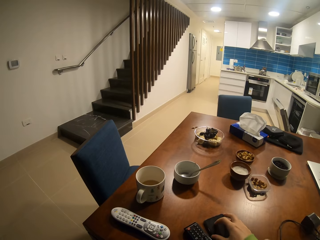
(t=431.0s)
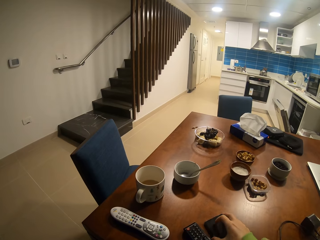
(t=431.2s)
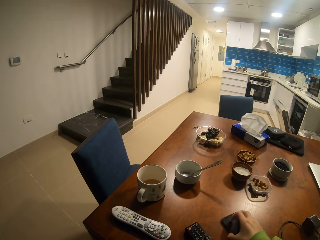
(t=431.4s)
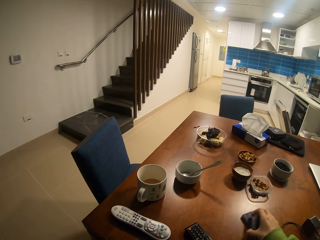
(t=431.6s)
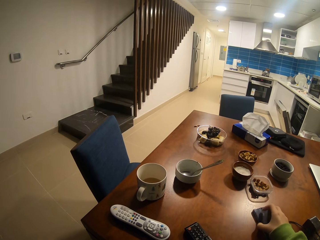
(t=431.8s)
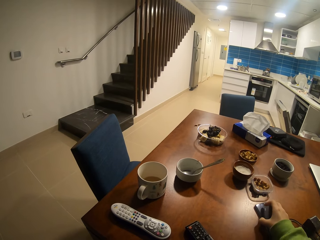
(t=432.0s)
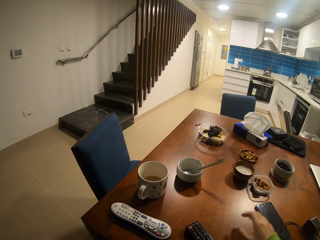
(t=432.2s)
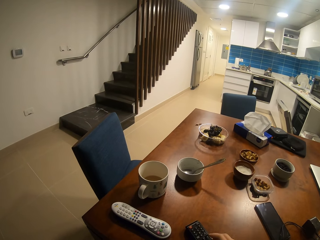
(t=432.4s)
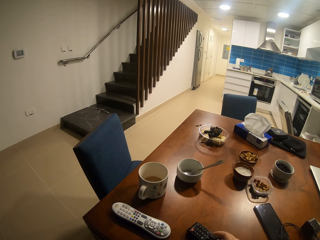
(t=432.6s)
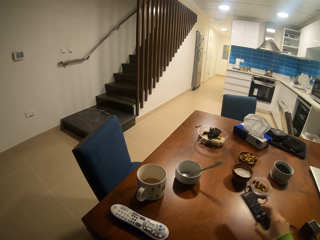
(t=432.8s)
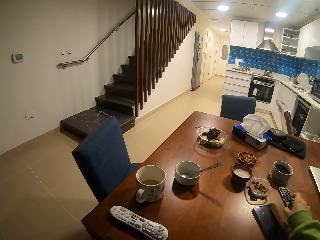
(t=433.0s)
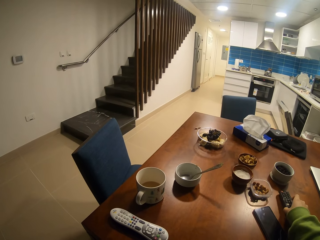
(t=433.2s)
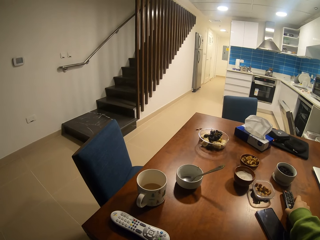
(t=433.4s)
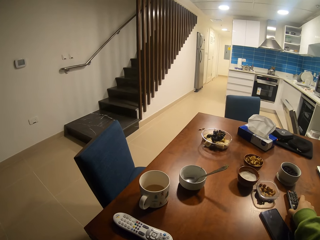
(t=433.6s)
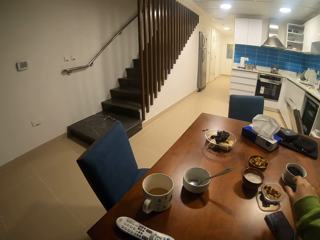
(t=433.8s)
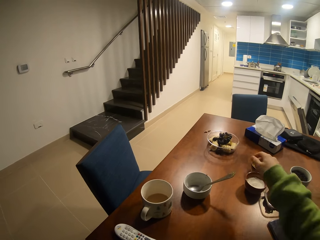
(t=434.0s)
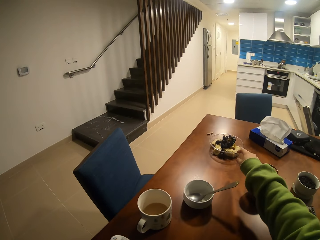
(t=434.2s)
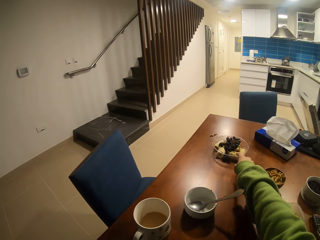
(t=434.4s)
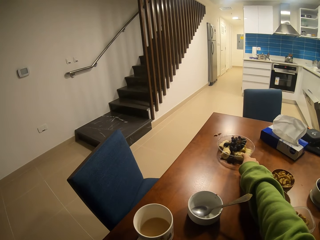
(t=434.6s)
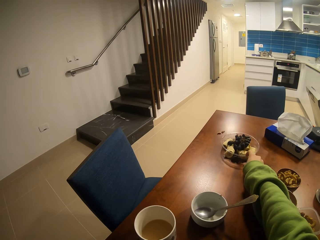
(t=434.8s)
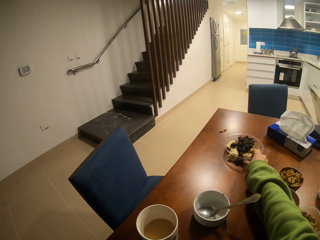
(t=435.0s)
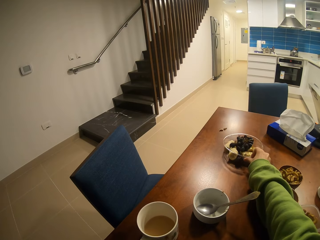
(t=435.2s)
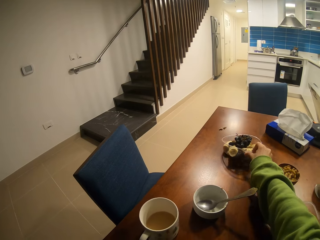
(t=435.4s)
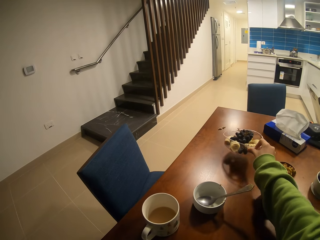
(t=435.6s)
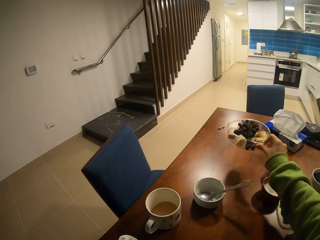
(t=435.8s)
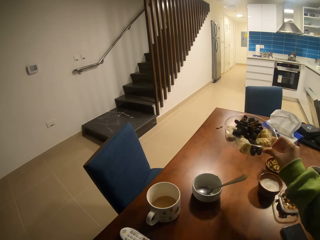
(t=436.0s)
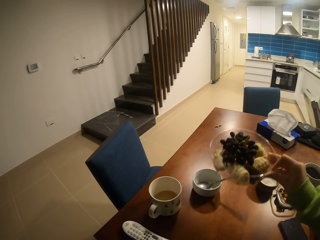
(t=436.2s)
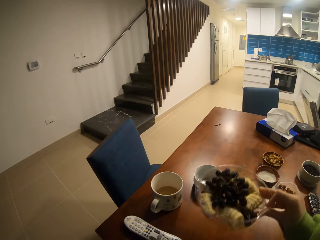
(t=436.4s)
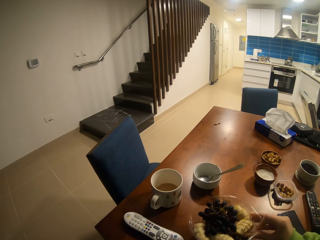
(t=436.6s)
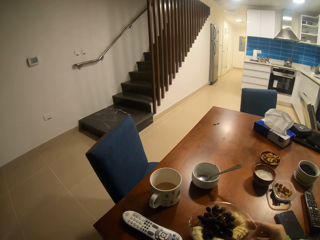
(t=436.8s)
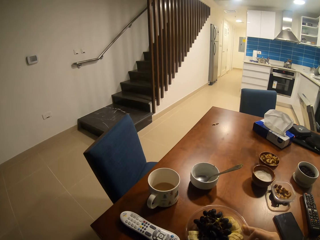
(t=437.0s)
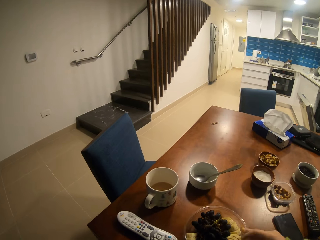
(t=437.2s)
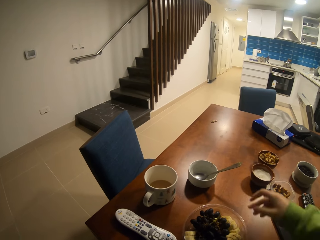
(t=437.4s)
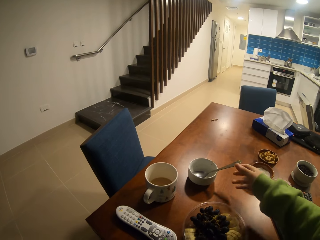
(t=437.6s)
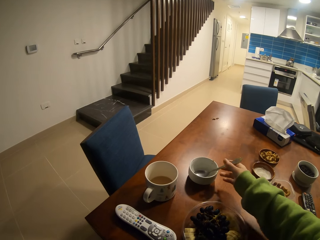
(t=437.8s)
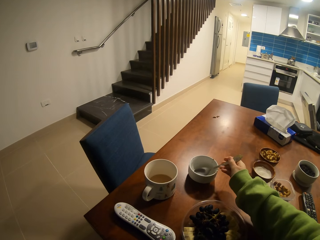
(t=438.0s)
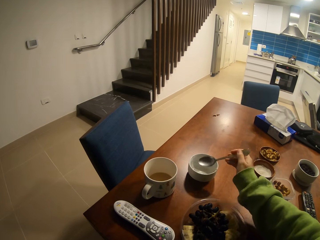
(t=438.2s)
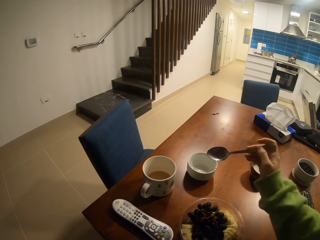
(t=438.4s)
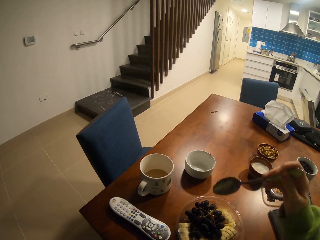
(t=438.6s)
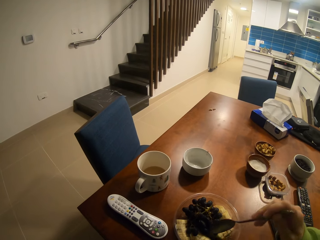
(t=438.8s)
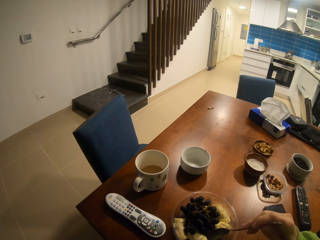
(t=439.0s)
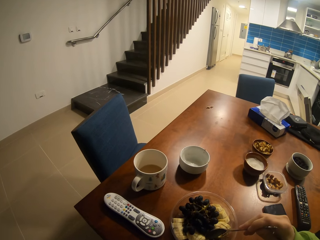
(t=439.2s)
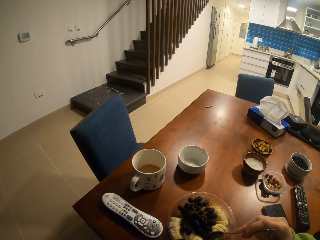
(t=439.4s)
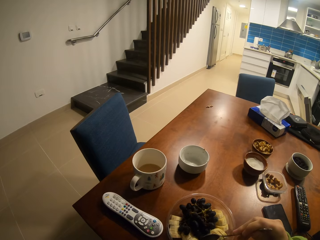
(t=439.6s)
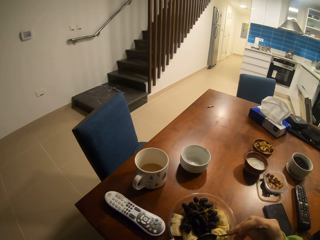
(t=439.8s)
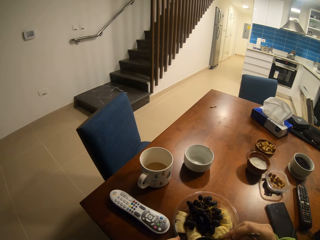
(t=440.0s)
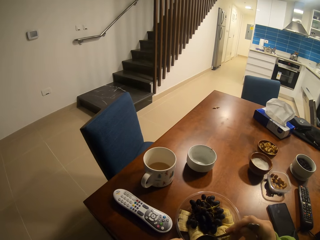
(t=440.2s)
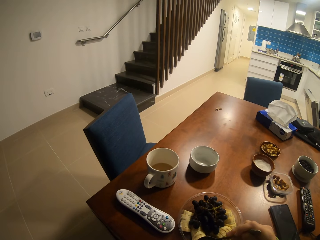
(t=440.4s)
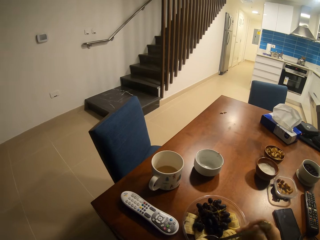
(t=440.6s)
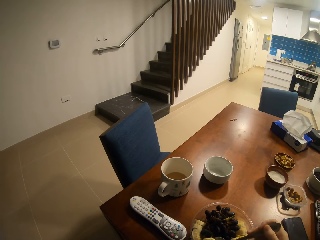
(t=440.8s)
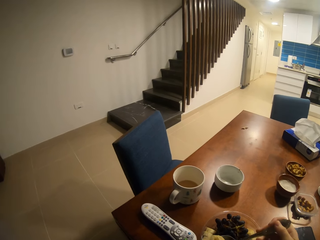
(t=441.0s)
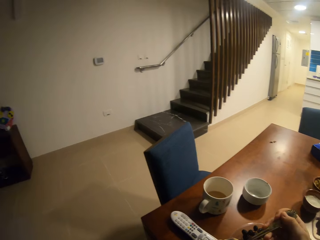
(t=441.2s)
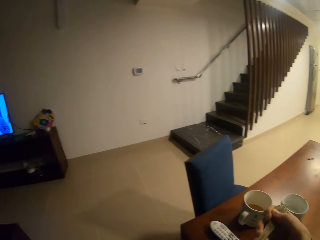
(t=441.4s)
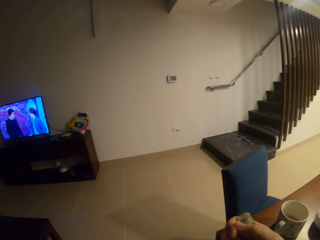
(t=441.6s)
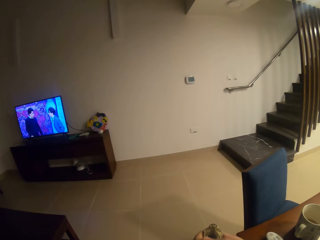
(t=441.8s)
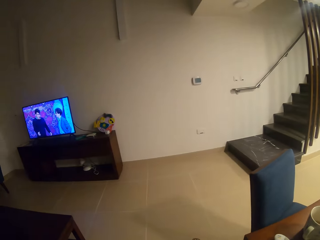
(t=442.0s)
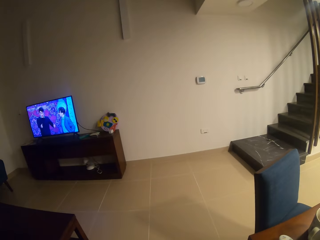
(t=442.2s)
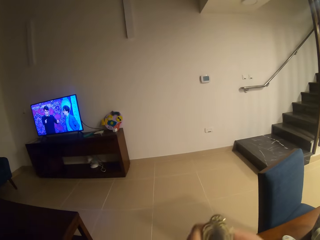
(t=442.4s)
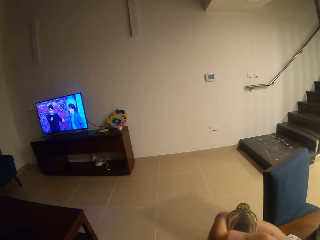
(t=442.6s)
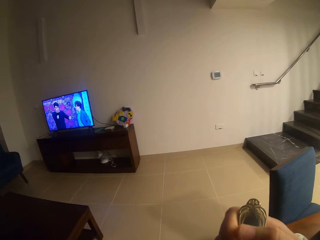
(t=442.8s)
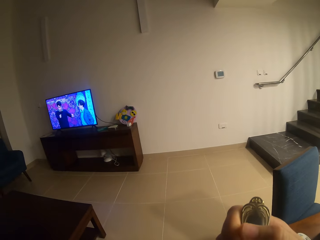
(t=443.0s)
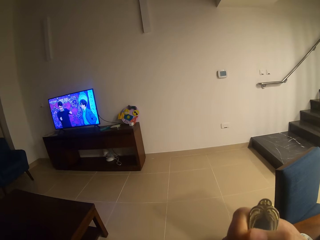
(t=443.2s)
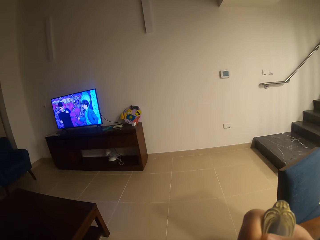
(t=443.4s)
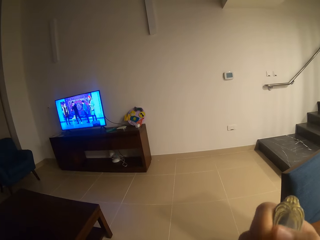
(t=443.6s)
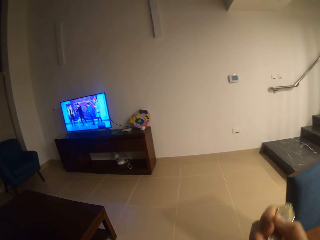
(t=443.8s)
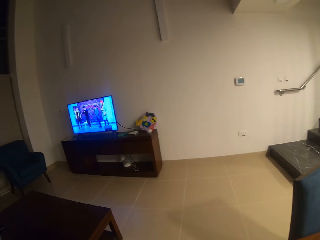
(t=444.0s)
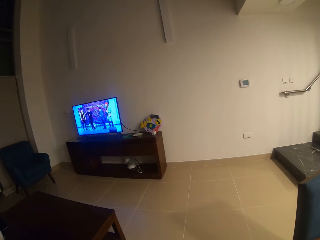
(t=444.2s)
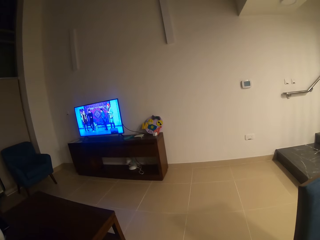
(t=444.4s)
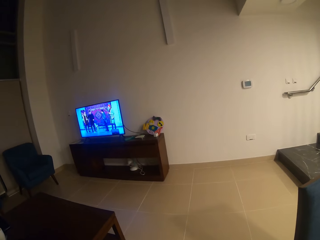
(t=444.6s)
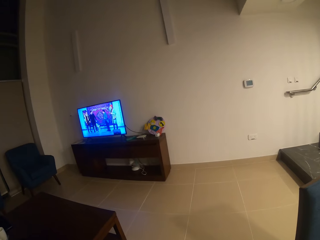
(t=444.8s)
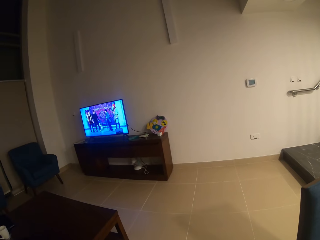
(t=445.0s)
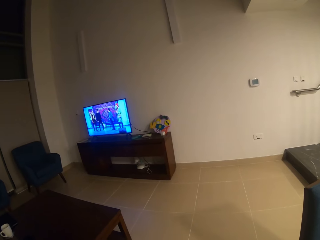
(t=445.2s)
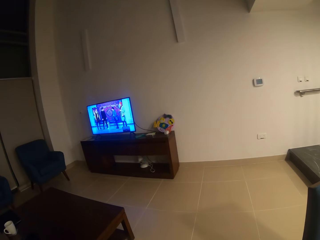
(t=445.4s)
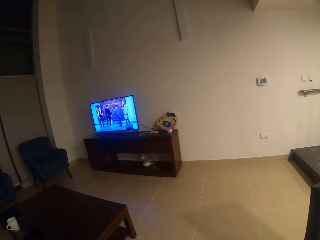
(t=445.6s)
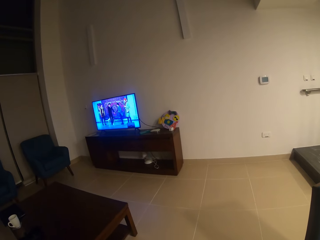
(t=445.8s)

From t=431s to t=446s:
The camera wearer slides the phone on the table. They place the remote on the table. They take the bowl of fruits. They pick a spoon. They eat the fruits. They are watching the television.

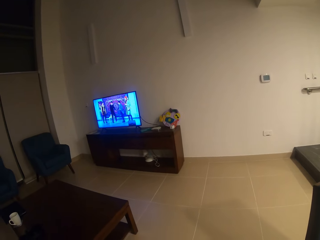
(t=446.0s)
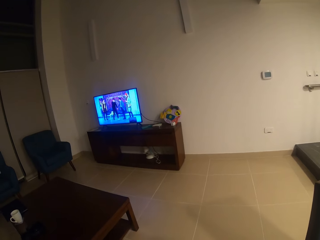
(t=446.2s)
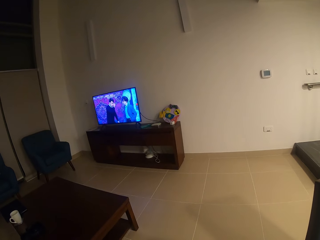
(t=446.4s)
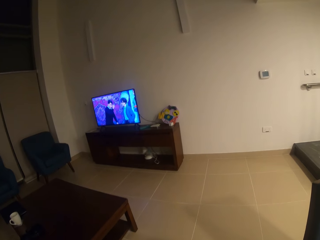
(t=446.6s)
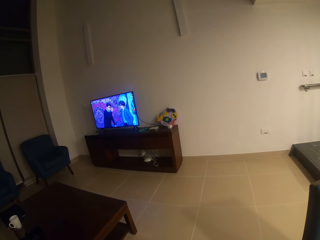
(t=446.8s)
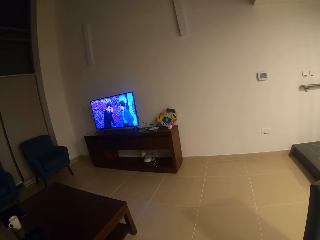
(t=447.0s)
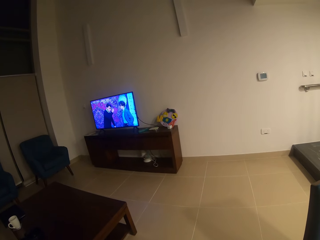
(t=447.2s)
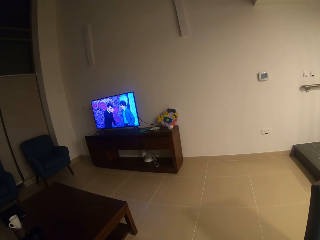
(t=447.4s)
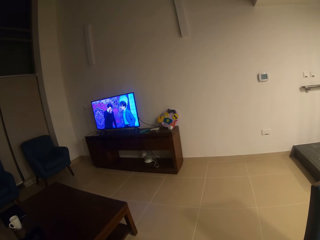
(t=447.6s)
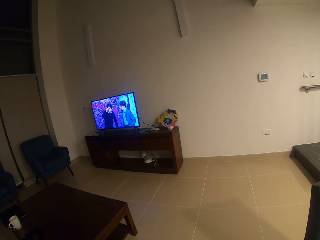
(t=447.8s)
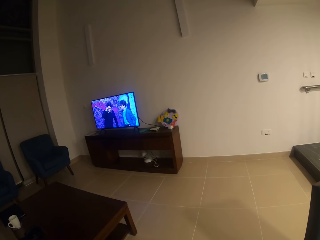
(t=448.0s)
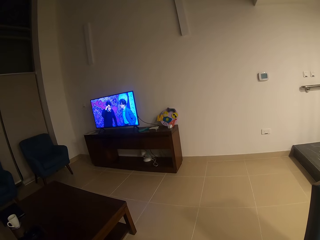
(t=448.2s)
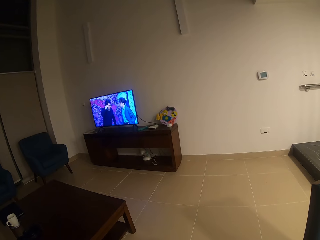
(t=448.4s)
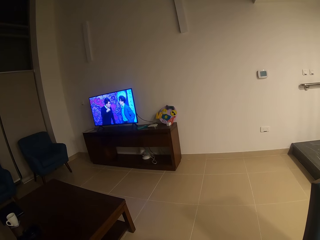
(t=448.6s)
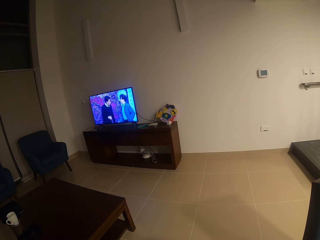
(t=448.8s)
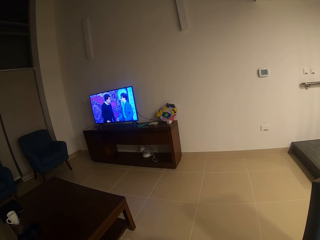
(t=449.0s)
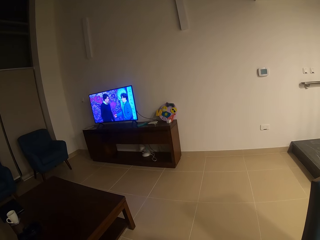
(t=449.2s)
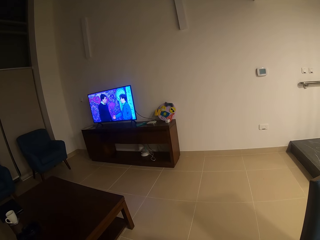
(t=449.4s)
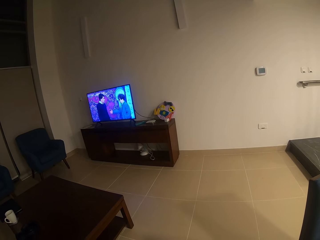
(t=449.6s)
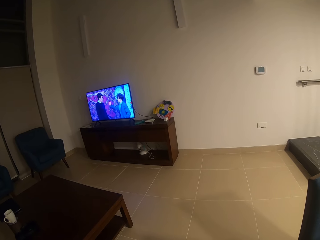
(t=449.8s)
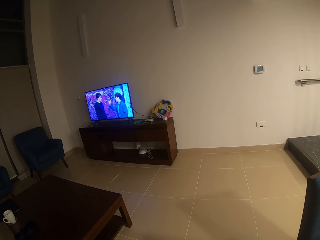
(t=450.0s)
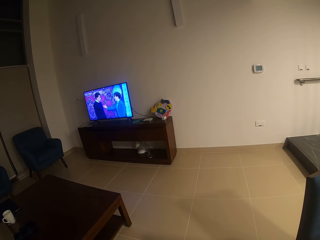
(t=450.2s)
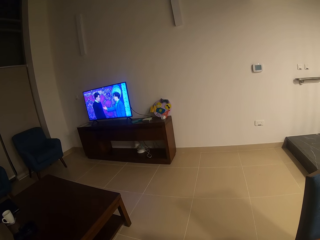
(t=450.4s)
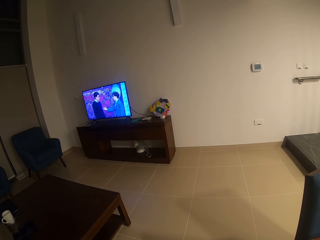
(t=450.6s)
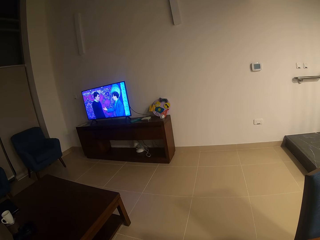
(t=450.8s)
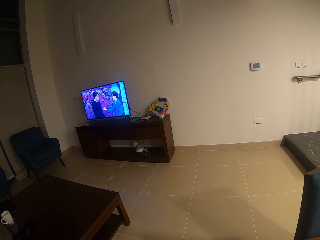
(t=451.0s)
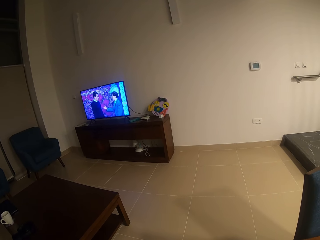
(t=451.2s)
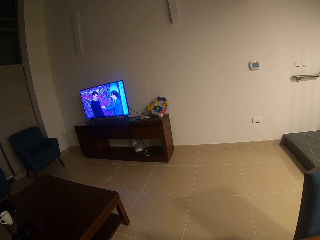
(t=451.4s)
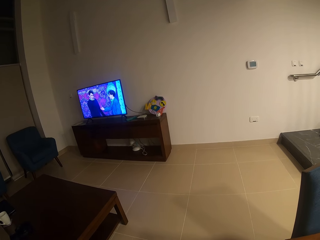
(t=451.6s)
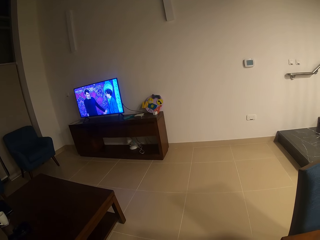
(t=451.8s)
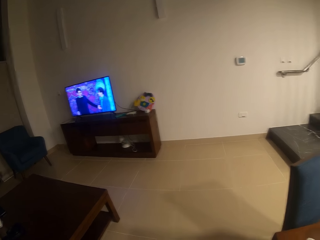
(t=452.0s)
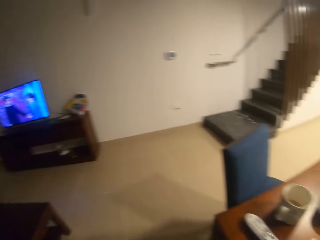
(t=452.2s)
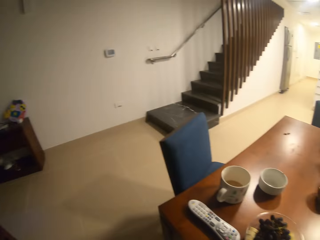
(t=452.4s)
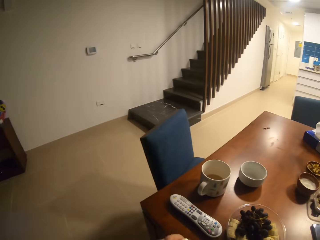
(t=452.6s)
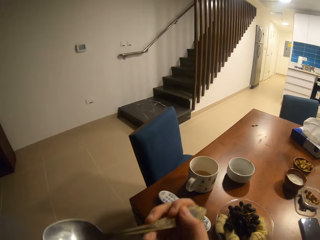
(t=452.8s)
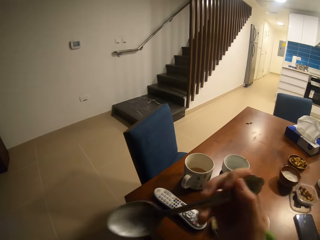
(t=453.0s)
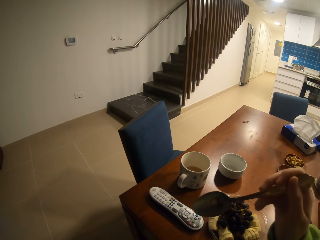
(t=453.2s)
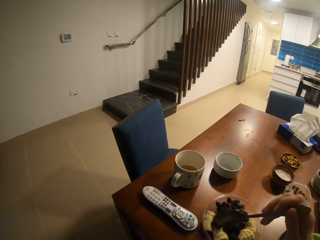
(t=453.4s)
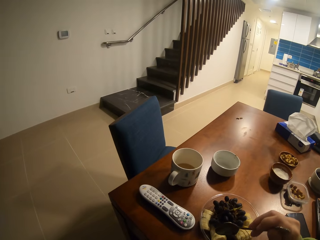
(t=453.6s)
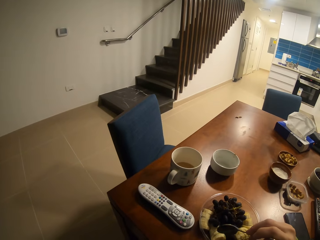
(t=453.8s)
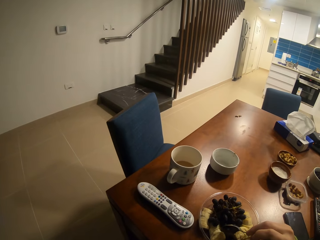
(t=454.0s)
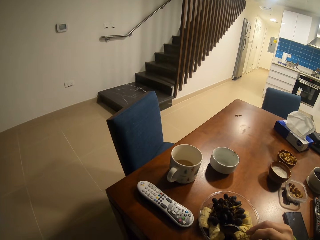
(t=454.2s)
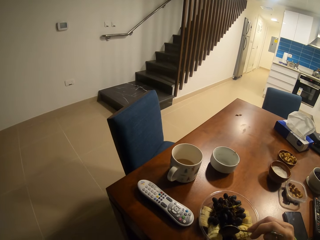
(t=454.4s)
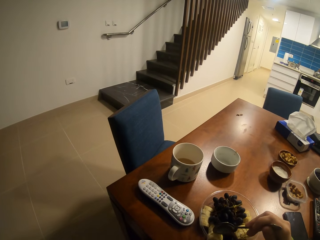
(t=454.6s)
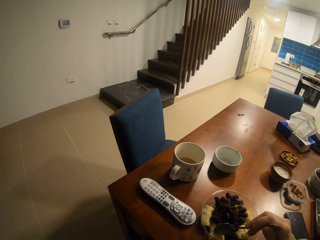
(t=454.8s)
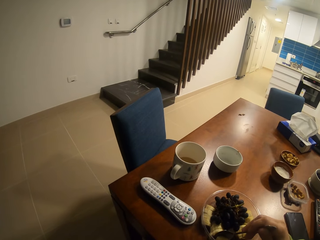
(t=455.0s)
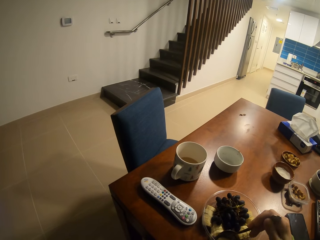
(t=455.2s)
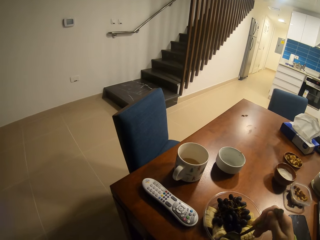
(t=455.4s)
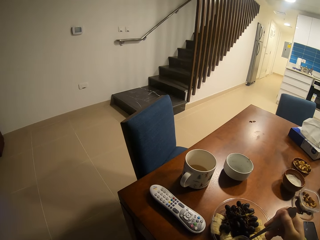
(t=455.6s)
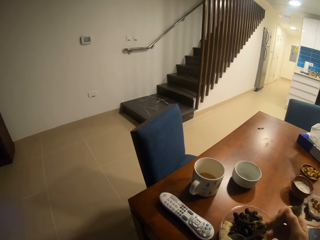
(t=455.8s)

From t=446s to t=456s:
The camera wearer watches the television. They lift a spoon.
